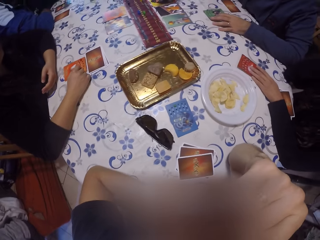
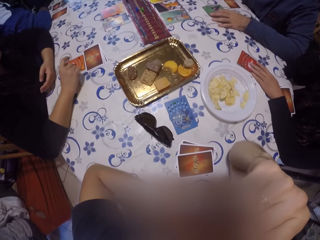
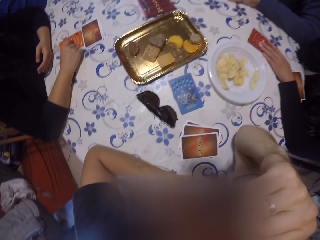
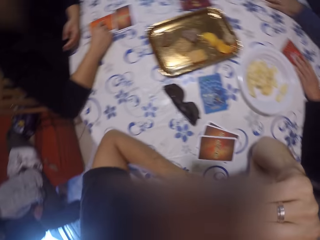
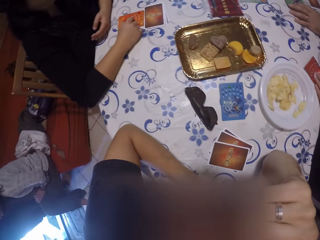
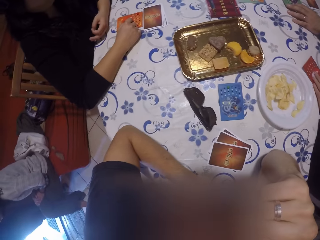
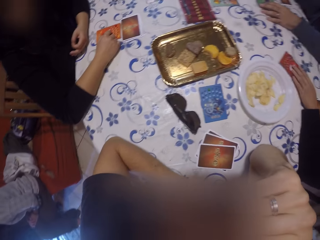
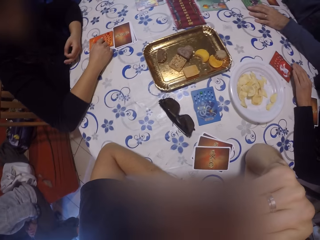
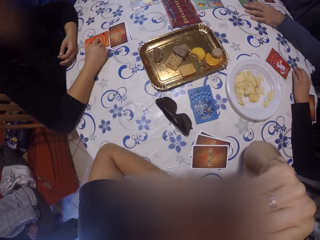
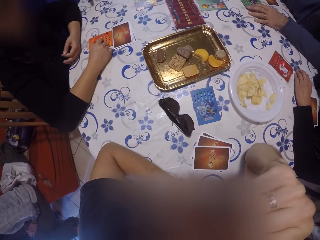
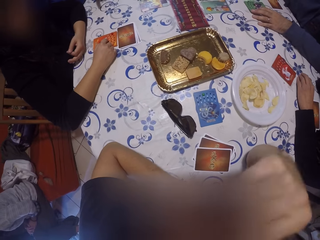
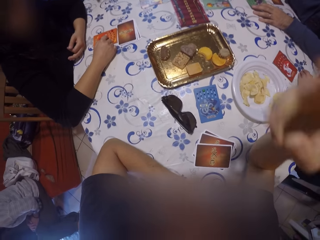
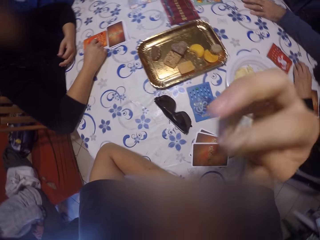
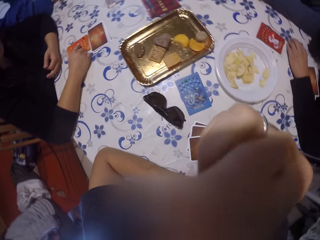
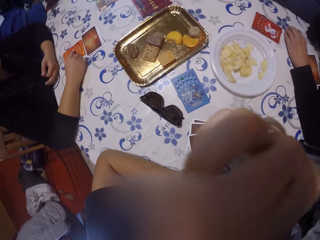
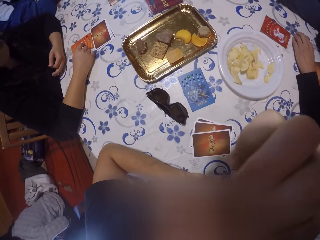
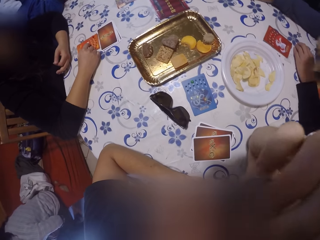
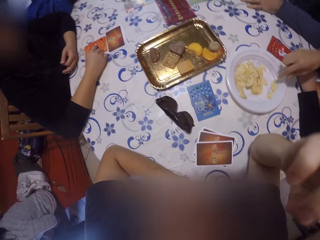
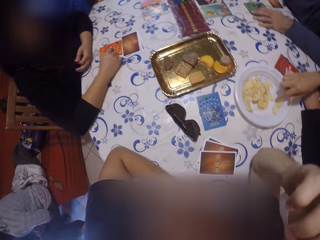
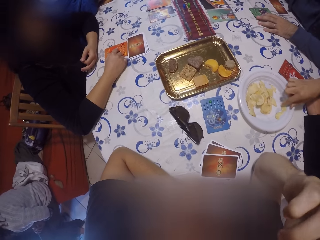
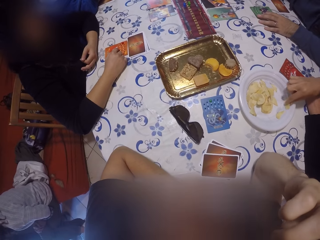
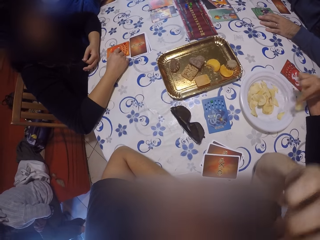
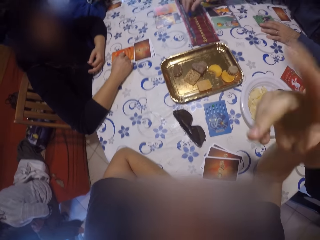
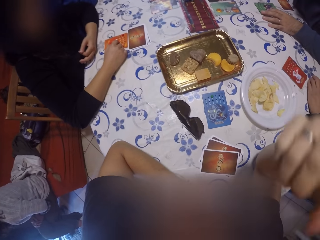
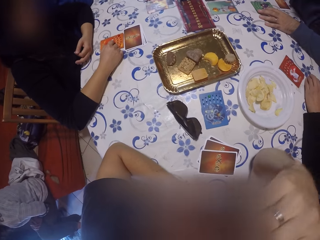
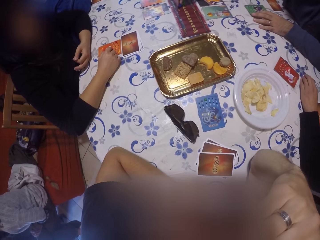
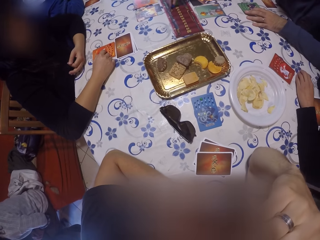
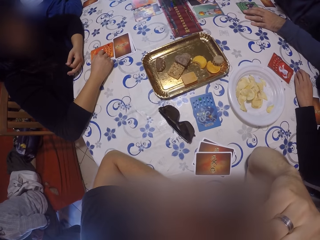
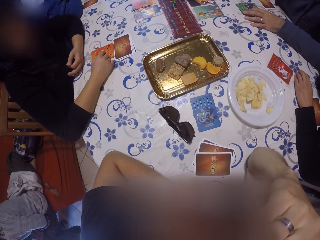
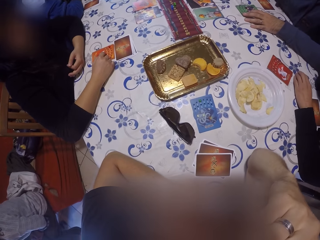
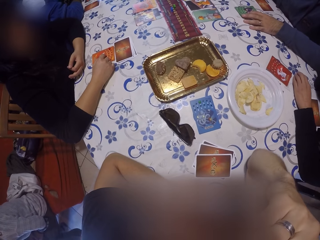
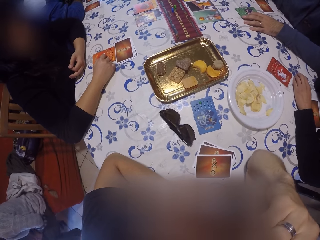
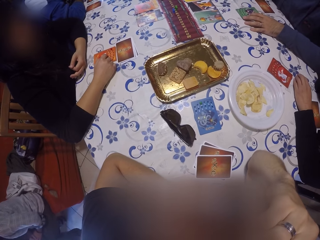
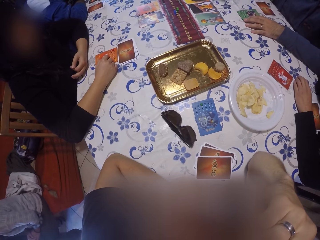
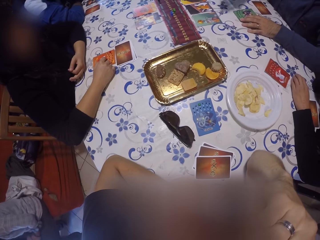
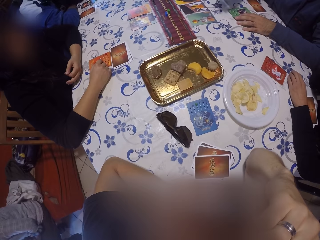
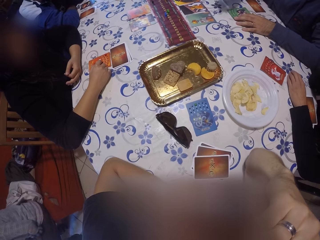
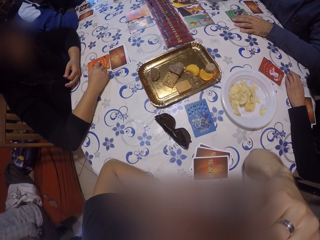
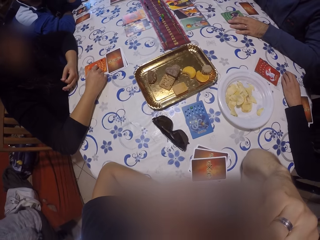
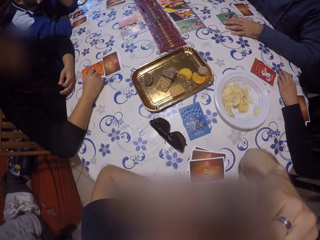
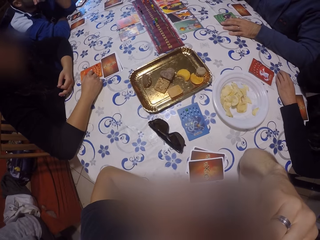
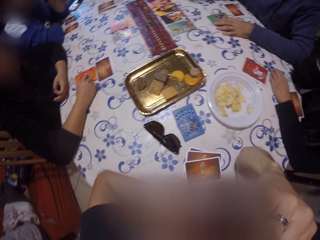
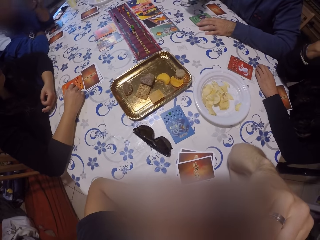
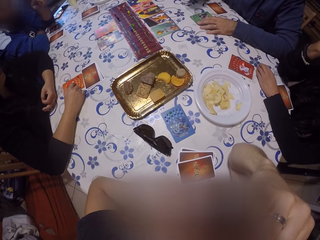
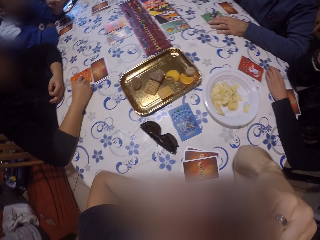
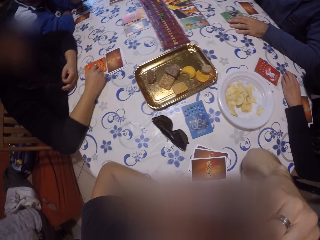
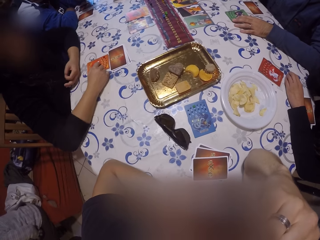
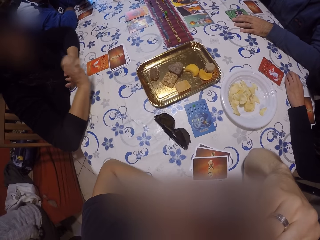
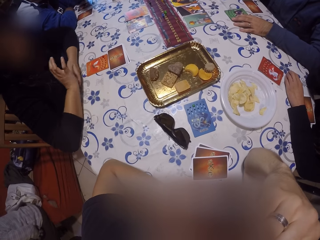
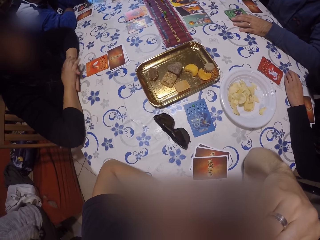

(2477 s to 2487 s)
The camera wearer sways a hand. A woman picks a chip from the white plate with her right hand. The camera wearer sways a hand and looks around.

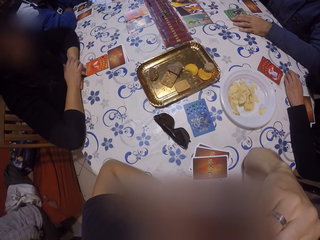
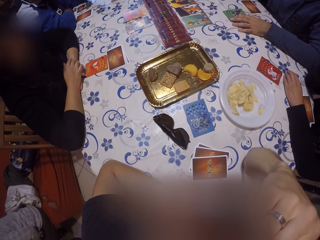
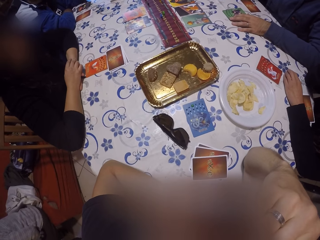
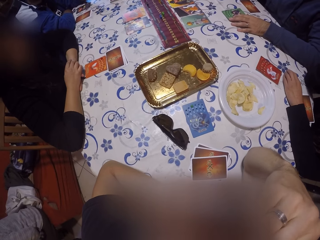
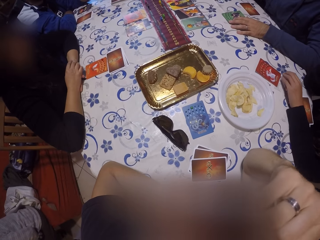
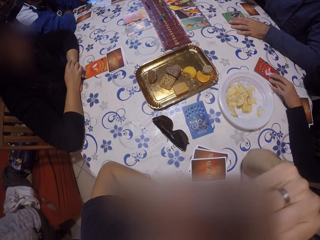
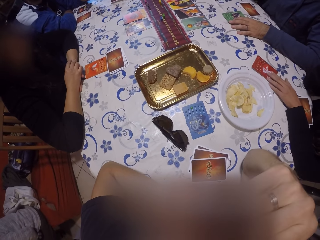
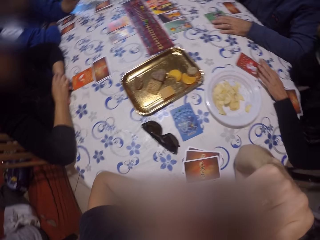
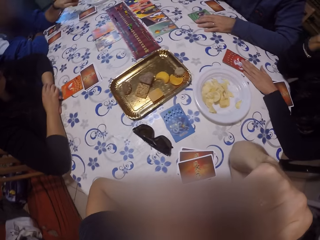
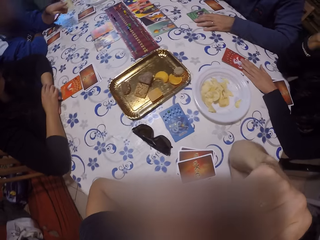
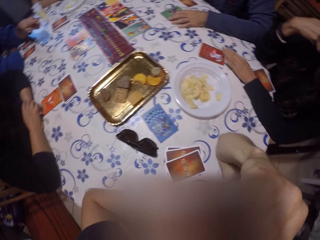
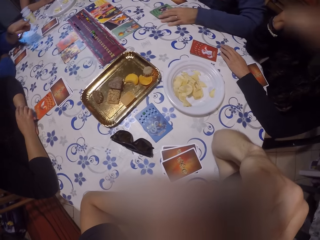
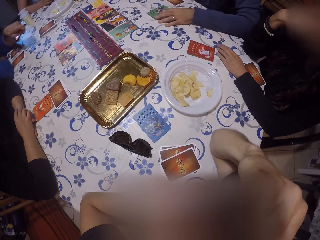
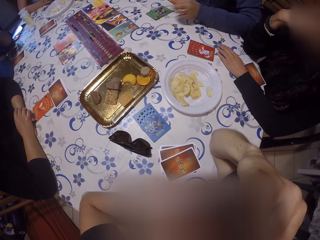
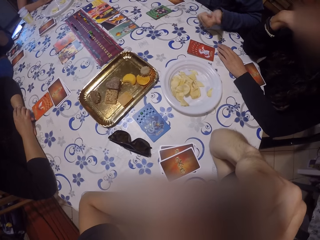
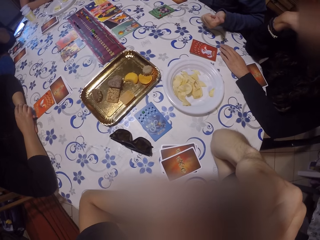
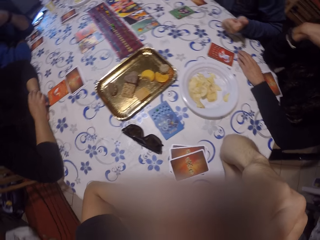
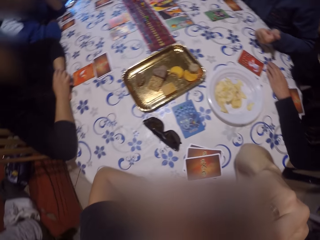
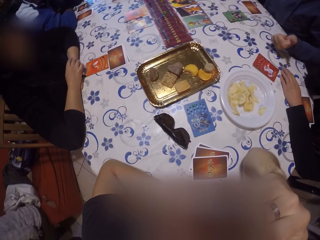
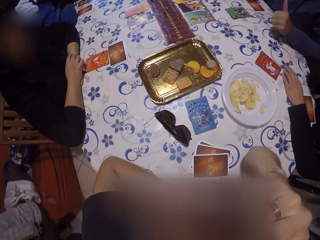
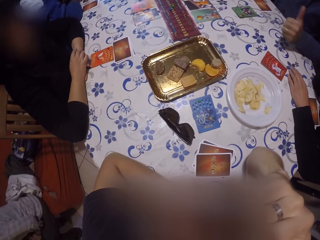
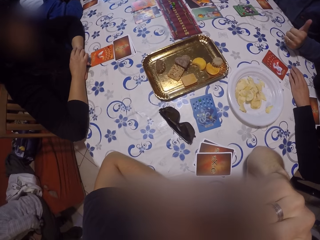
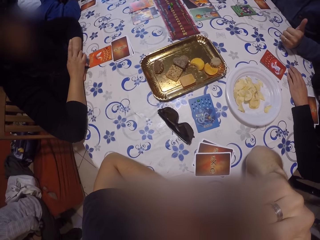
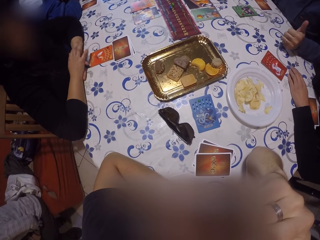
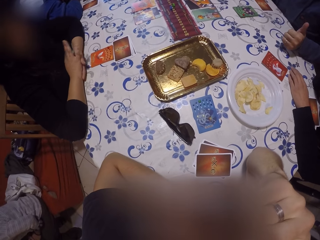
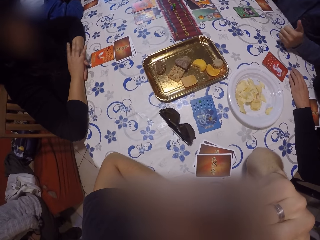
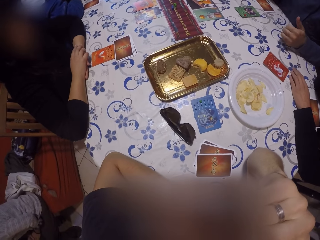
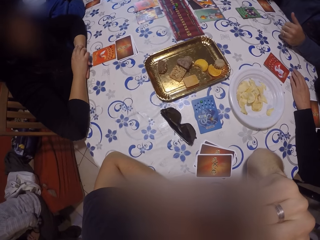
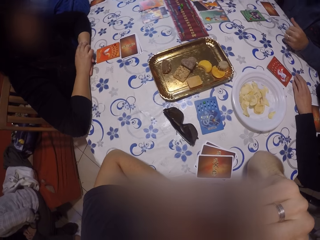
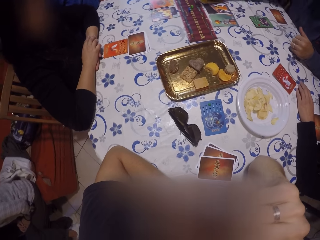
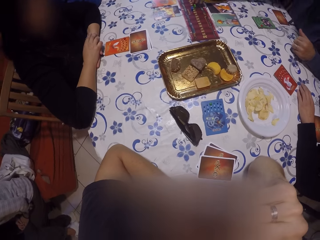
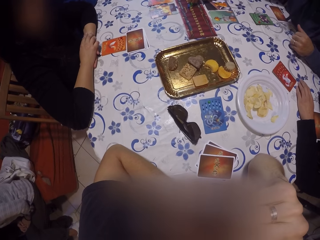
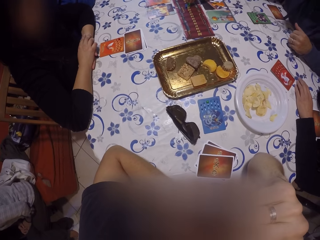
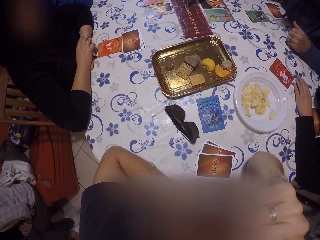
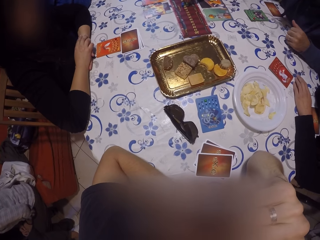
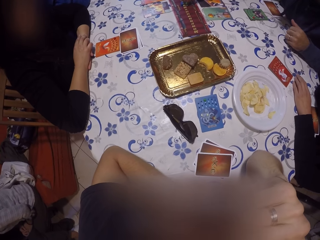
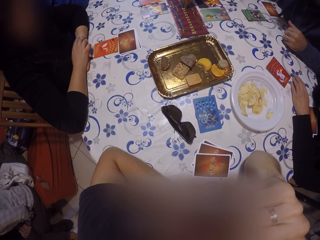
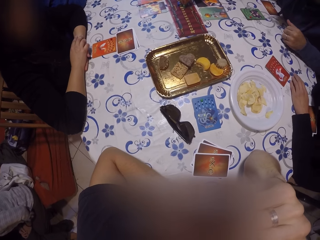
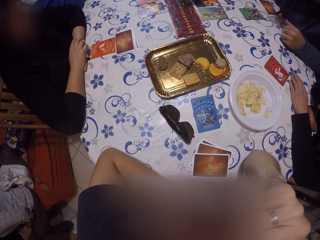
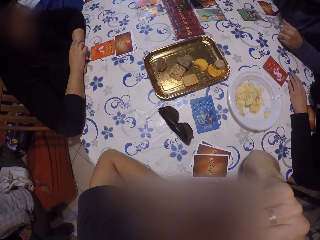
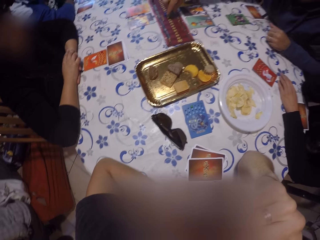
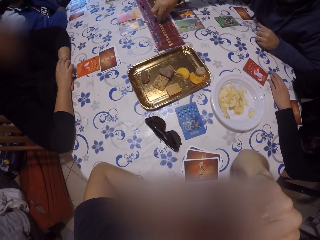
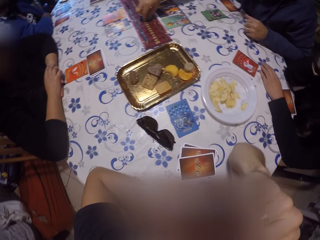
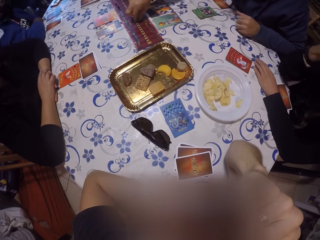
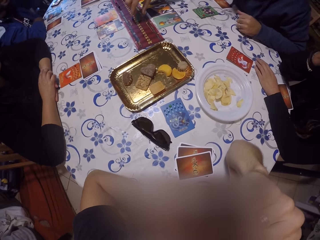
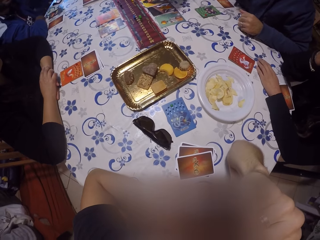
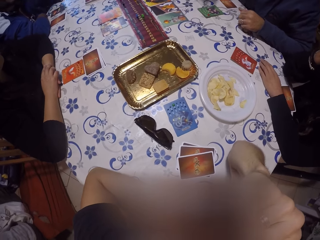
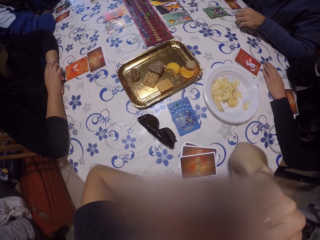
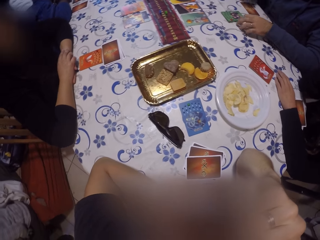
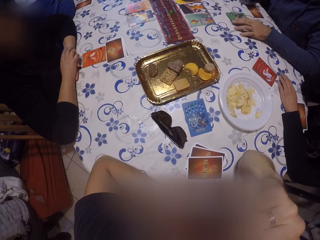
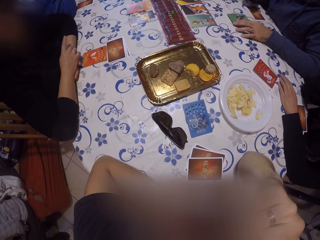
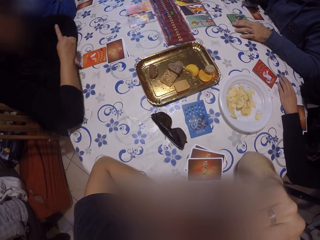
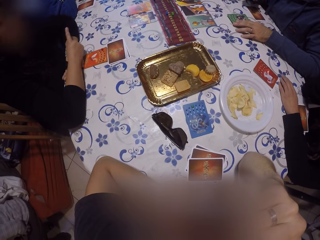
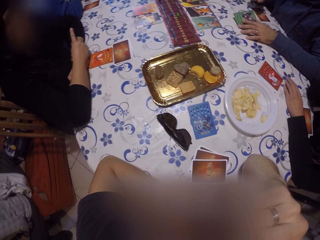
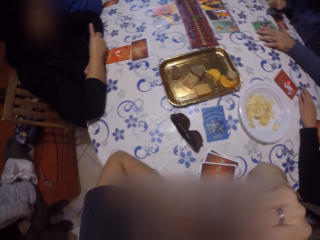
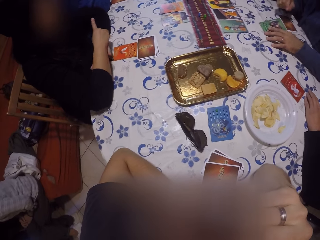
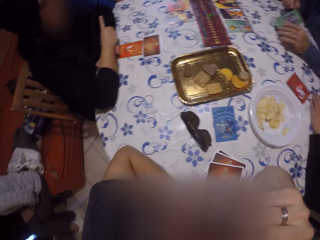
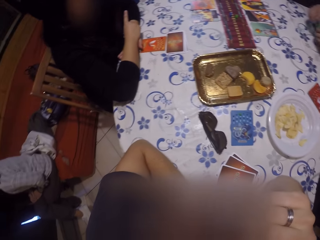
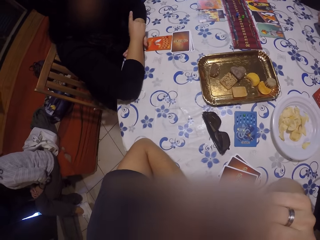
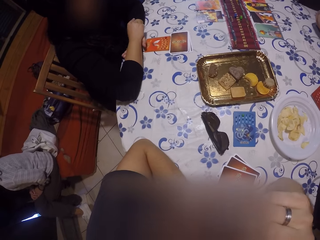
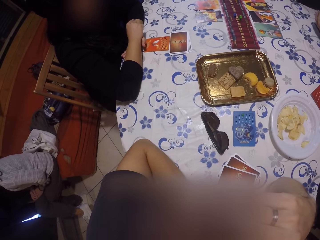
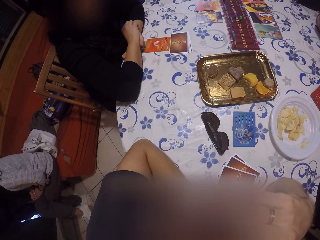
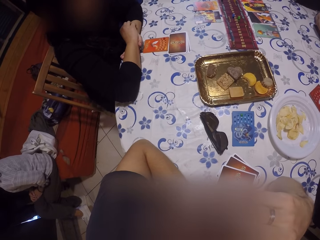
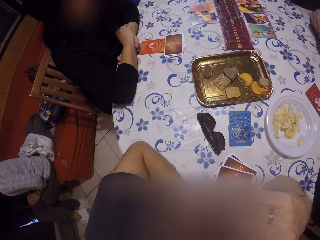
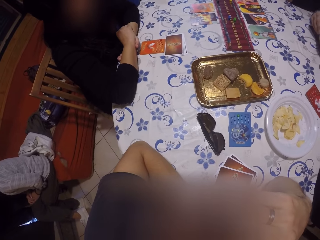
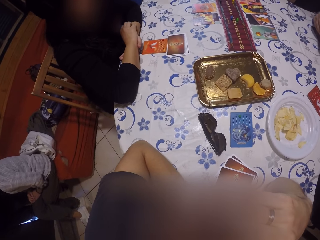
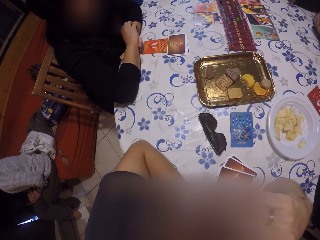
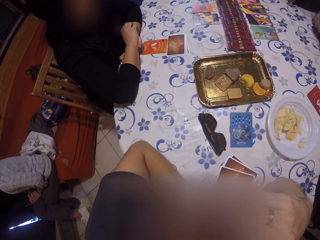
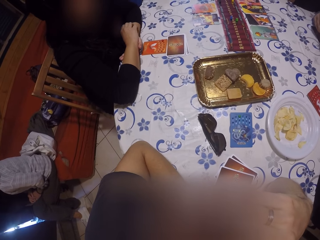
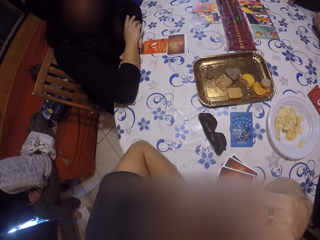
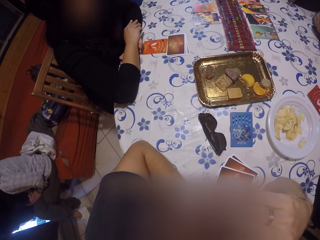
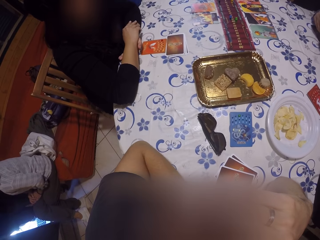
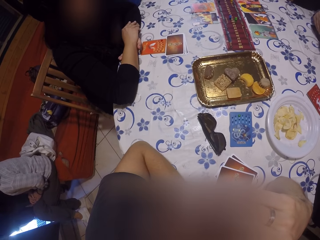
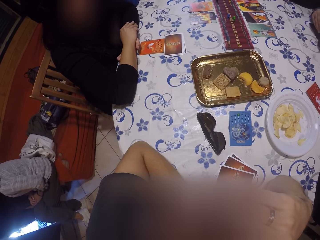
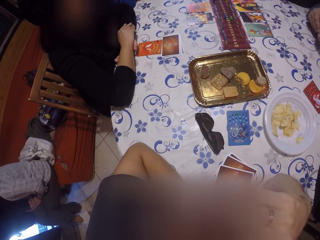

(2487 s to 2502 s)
A person straightens a hand. A woman shifts the card on the table with her left hand. A man points a finger. The person sways a hand. The camera wearer looks around. The man picks the card from the table with his left hand. The person sways a hand. The camera wearer looks around.
